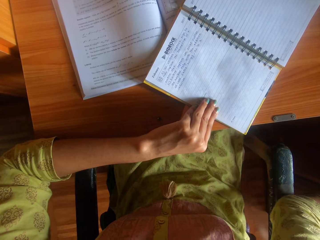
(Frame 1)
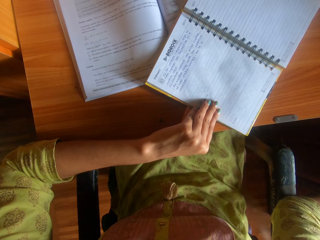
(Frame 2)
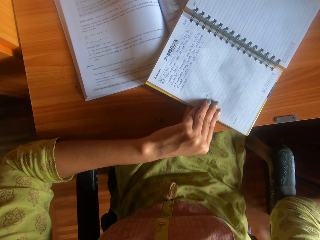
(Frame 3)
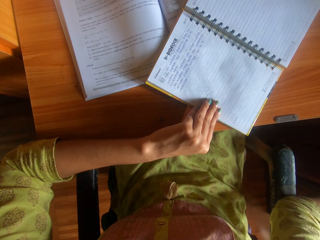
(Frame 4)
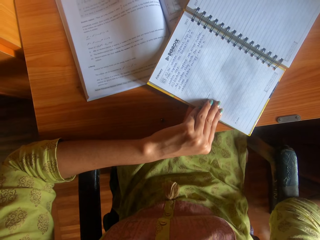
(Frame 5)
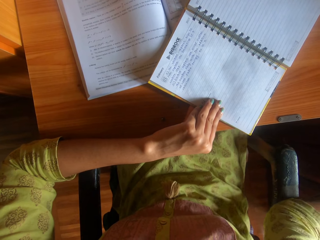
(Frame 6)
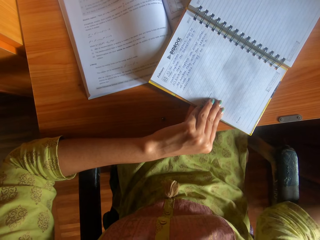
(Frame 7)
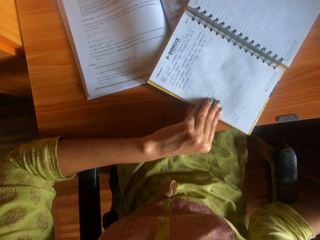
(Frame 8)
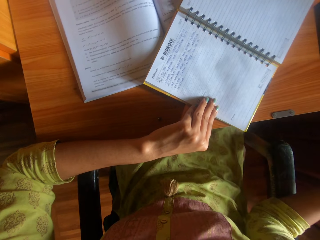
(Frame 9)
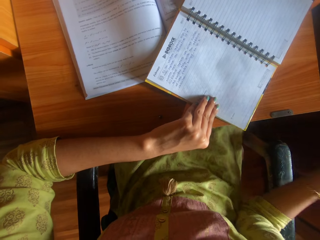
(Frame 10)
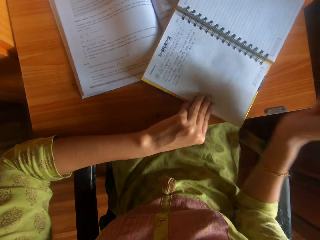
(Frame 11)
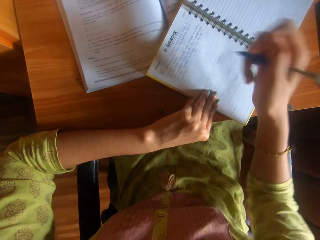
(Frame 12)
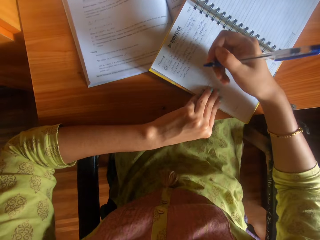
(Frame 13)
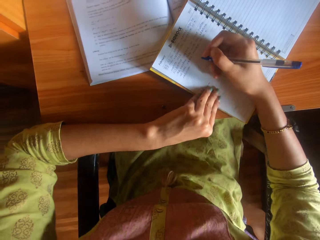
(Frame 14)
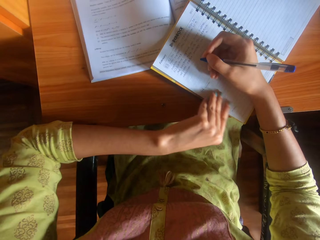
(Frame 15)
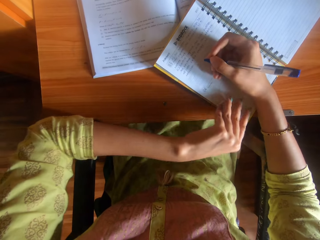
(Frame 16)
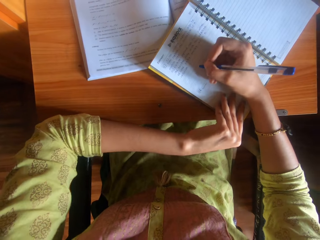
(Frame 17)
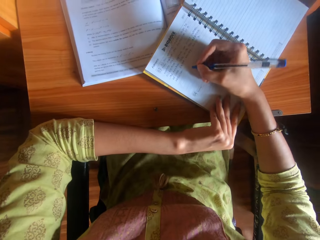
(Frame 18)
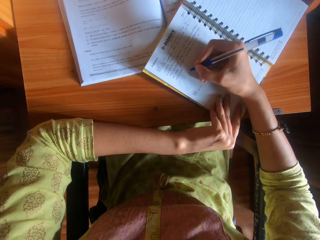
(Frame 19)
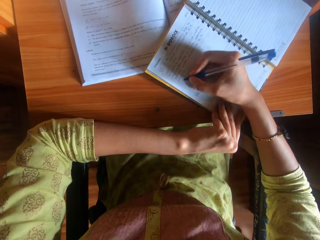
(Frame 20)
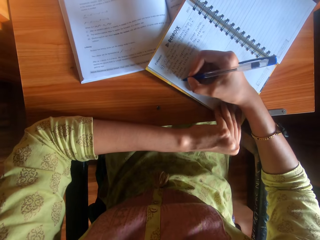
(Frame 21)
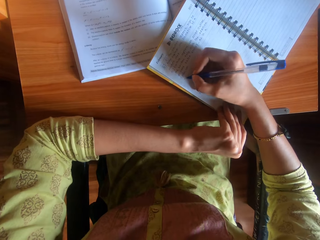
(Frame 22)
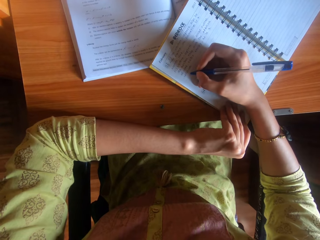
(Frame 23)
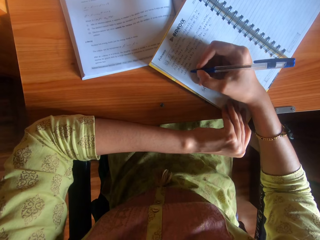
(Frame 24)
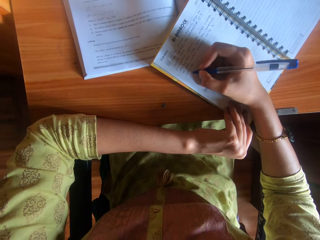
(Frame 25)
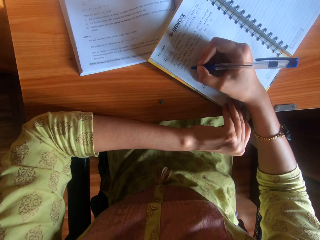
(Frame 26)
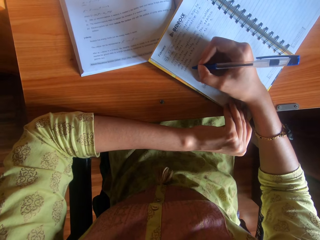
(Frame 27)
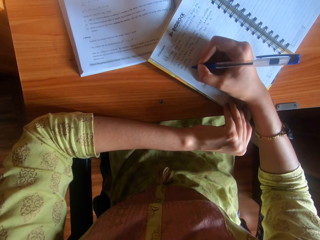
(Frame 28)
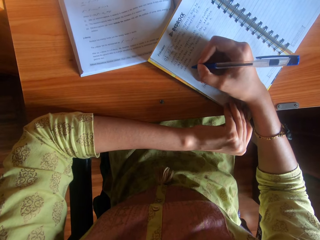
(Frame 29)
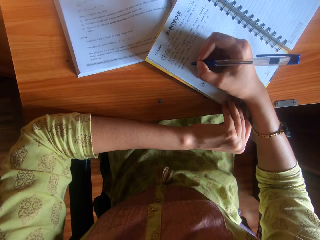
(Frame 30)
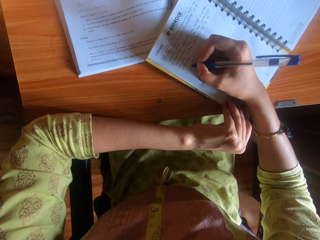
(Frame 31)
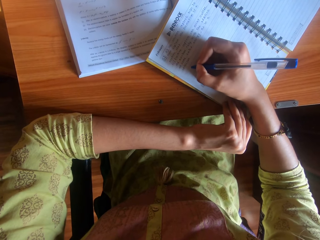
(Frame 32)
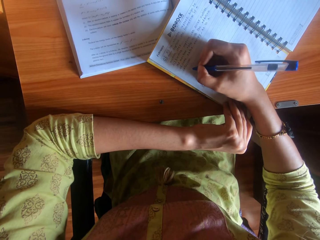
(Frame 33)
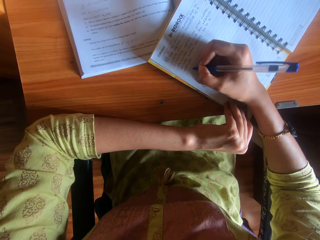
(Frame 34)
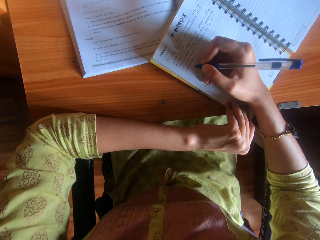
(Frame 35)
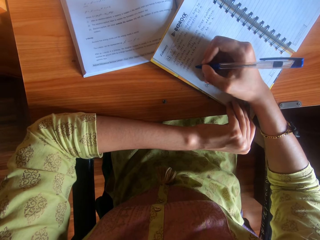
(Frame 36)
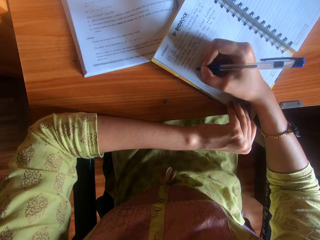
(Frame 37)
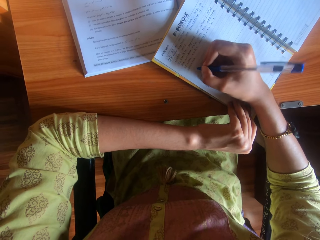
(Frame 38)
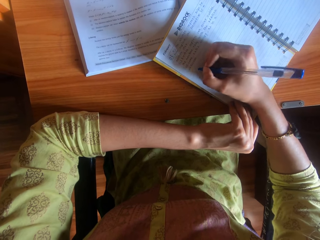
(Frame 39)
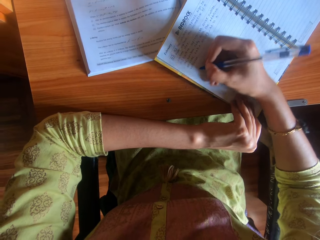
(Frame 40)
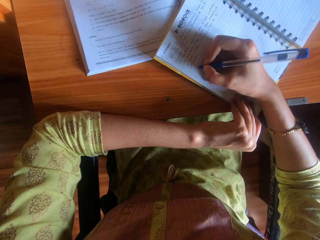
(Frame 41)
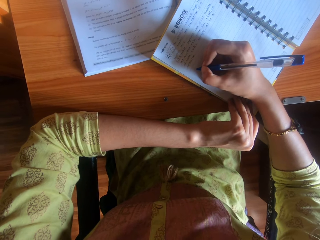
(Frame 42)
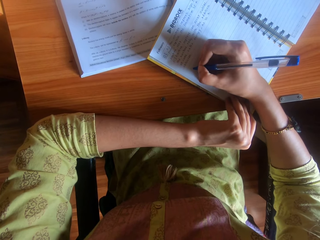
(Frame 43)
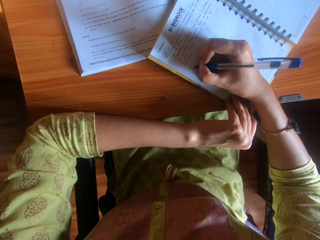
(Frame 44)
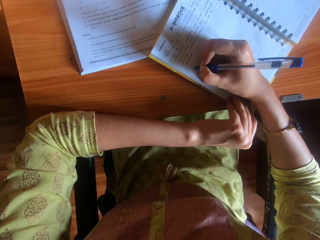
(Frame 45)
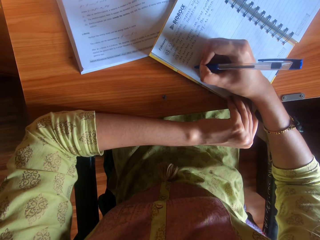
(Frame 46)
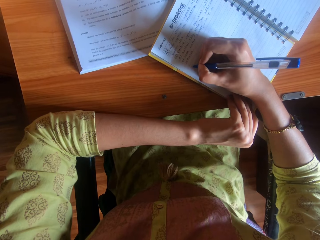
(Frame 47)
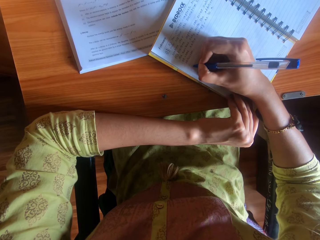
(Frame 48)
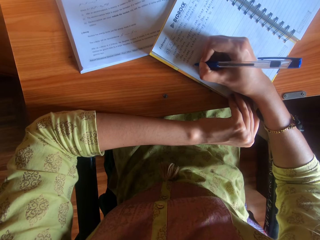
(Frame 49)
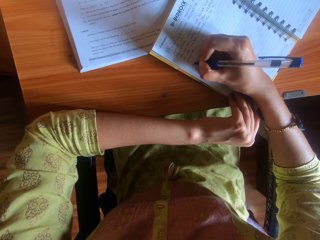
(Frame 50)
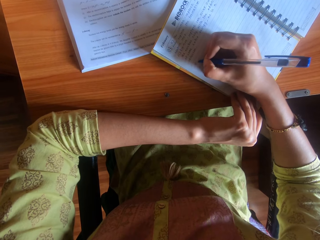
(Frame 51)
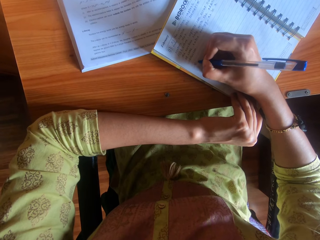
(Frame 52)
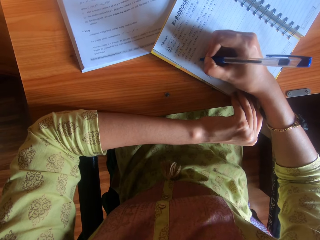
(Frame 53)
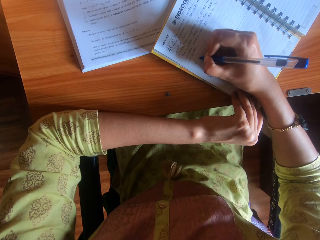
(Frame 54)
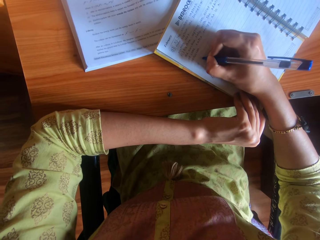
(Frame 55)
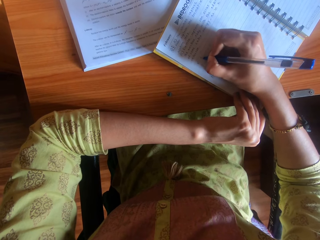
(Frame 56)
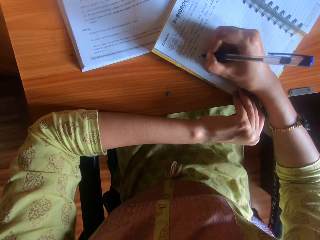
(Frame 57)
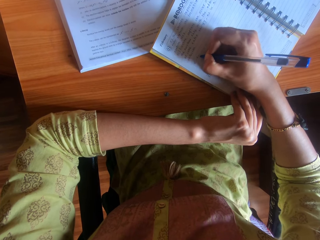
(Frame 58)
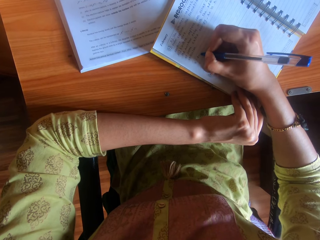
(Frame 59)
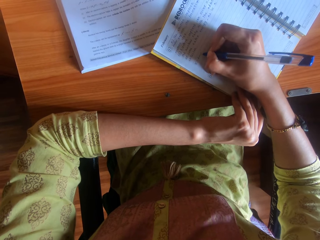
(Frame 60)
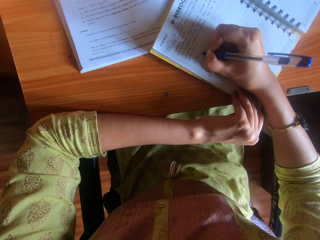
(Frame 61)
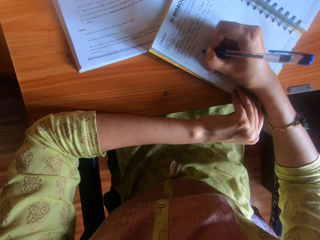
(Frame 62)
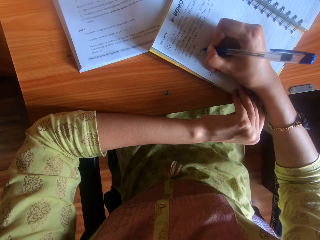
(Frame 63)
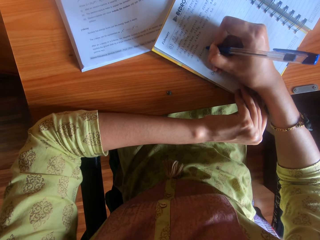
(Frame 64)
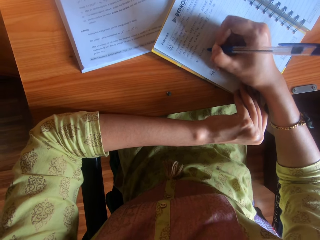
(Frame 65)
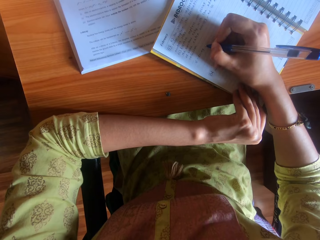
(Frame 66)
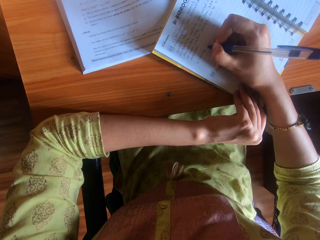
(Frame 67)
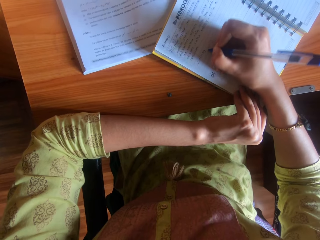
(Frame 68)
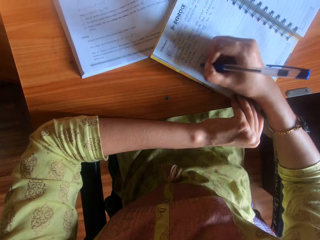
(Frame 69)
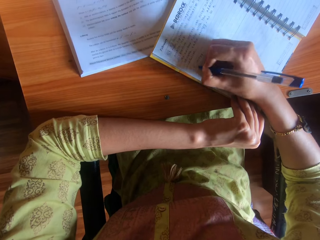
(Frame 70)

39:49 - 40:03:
The camera wearer writes on the book on the table with the pen in her right hand.

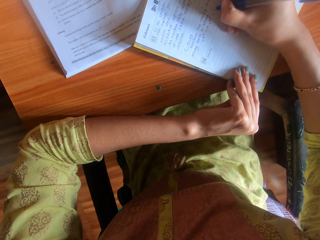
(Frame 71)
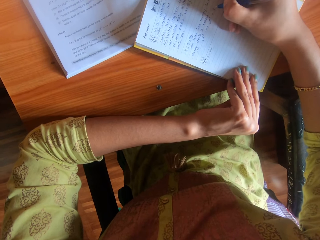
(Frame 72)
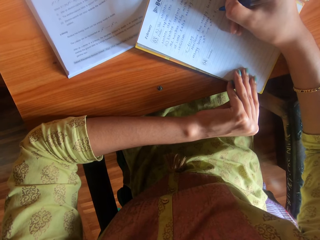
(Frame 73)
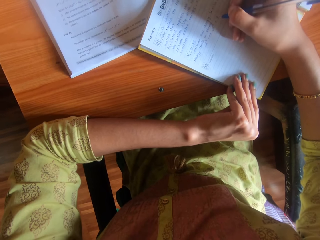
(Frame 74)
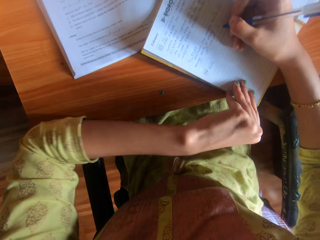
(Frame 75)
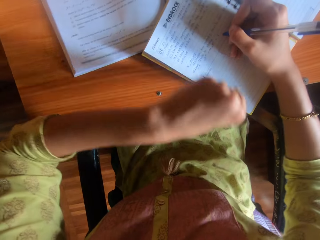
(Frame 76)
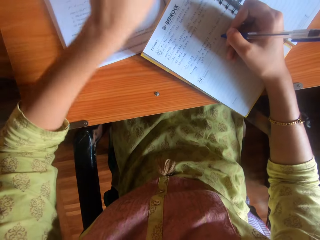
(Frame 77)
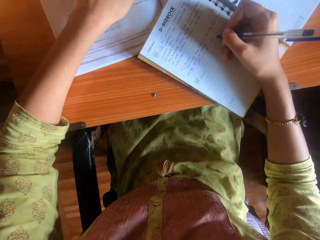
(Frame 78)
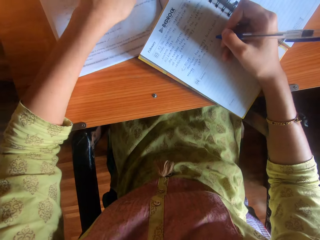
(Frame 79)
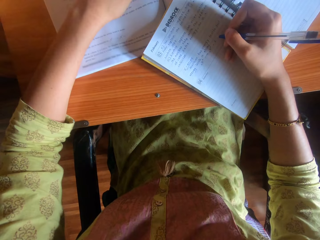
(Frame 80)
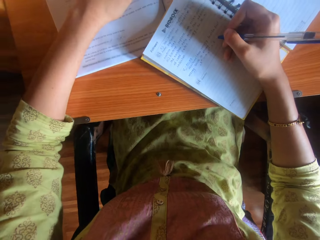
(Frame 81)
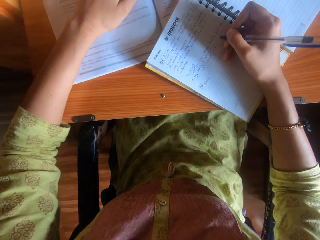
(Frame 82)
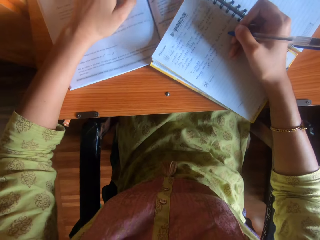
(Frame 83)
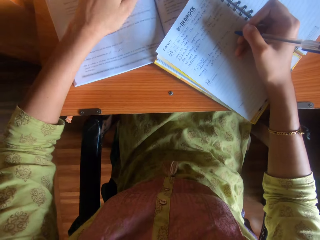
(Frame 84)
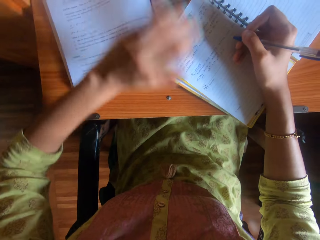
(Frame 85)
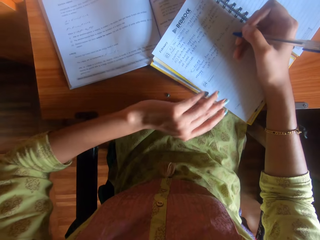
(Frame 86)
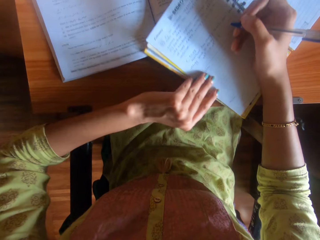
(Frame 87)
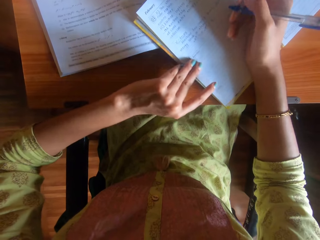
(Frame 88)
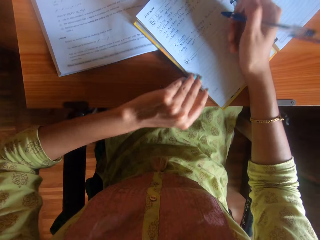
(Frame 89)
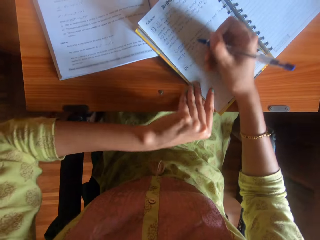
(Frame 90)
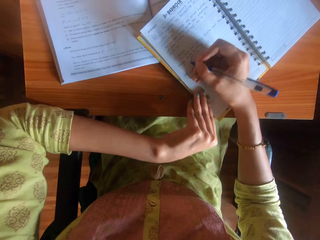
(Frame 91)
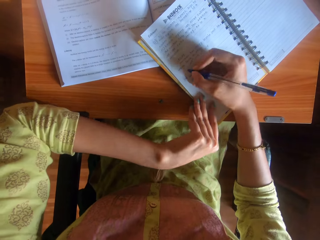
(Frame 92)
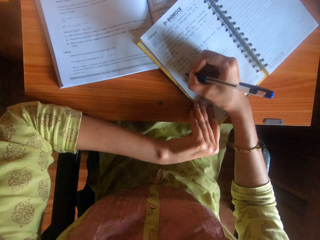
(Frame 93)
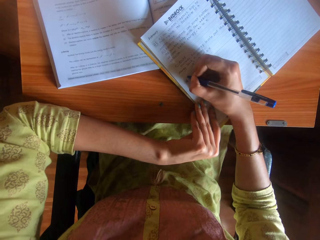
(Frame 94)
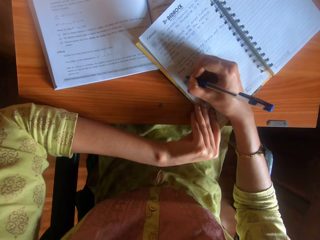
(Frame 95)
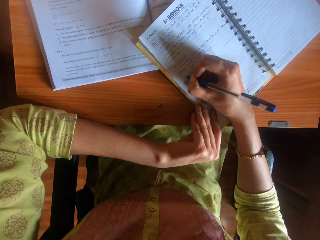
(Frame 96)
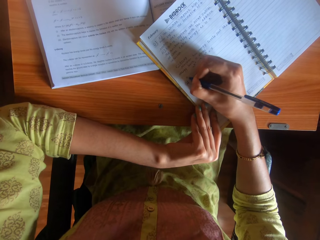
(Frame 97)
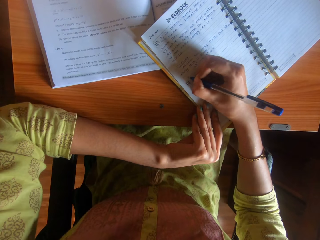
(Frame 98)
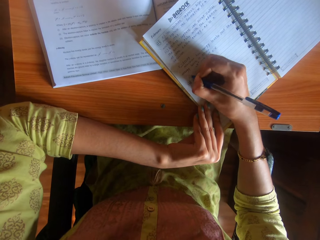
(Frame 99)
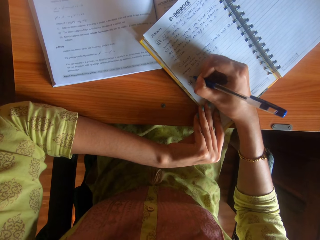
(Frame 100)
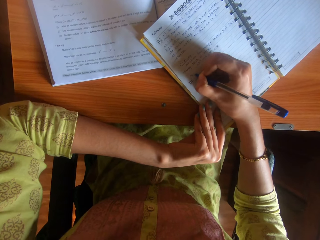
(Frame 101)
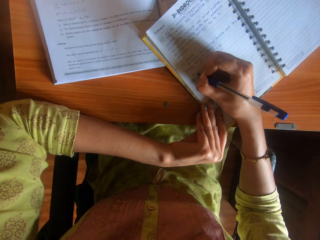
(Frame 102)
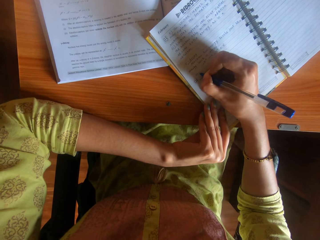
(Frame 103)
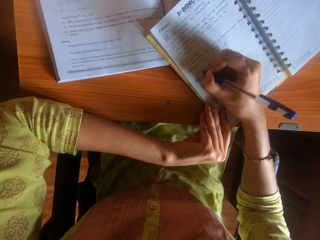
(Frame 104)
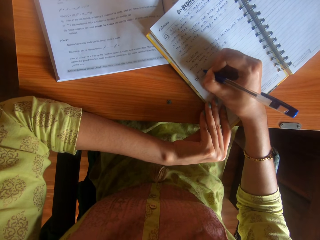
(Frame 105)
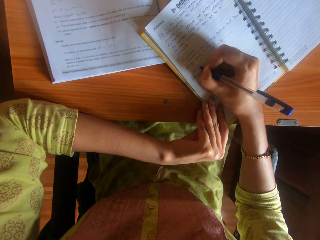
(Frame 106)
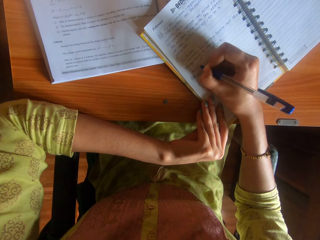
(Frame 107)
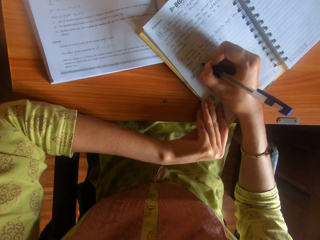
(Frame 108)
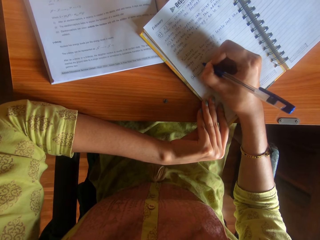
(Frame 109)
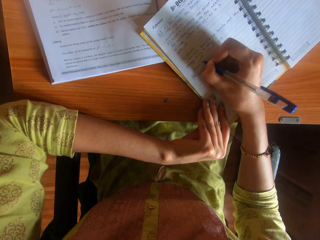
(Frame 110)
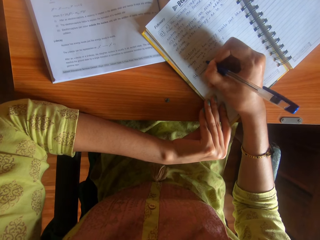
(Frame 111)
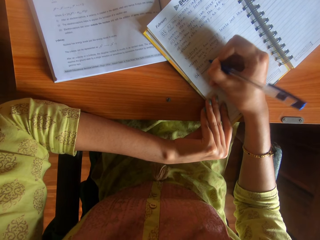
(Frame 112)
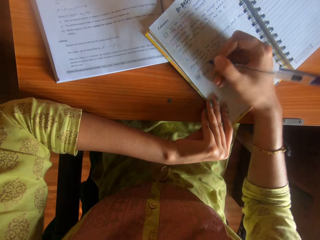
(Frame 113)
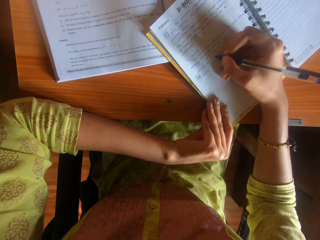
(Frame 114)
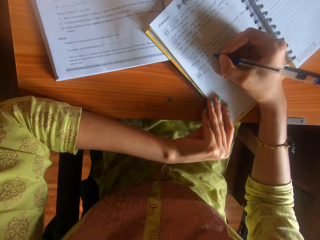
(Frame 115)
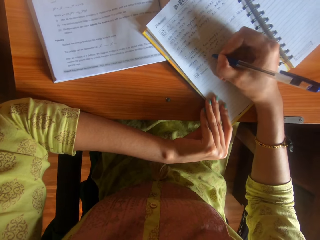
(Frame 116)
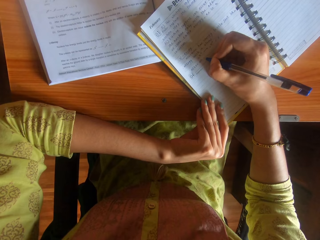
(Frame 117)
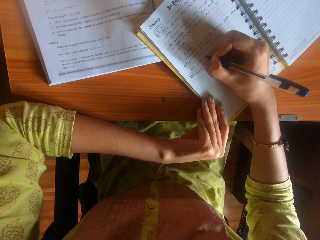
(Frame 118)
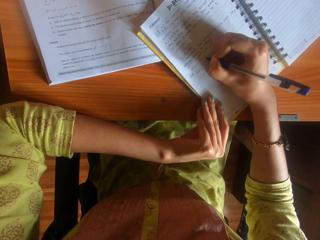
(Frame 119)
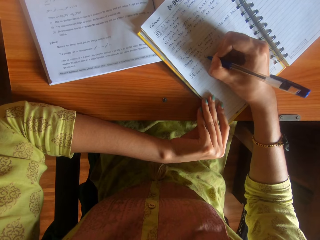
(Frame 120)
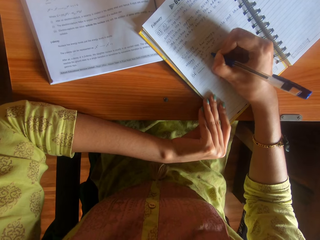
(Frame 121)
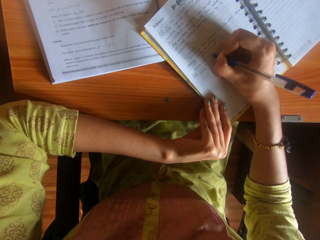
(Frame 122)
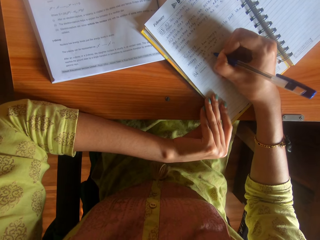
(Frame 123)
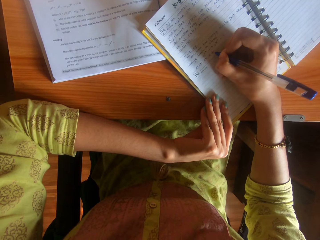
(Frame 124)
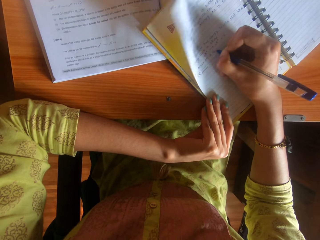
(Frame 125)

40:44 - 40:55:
The camera wearer moves a book on the table with her left hand. She adjusts the book on the table with her left hand. She writes on the book on the table with the pen in her right hand.
